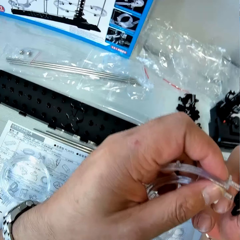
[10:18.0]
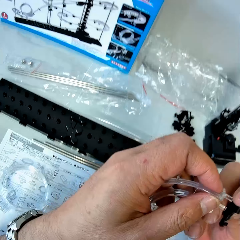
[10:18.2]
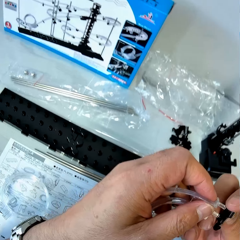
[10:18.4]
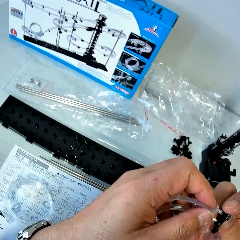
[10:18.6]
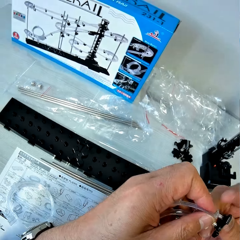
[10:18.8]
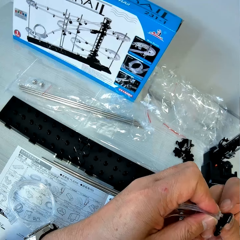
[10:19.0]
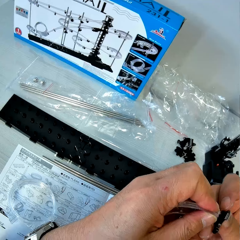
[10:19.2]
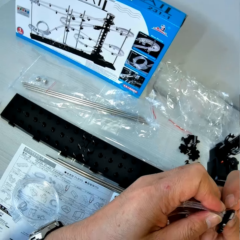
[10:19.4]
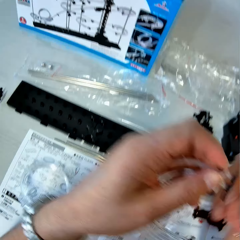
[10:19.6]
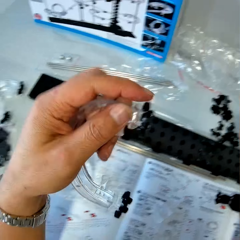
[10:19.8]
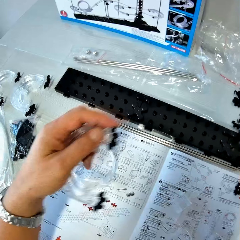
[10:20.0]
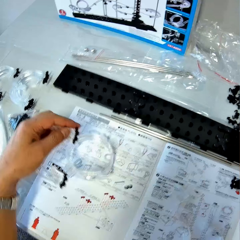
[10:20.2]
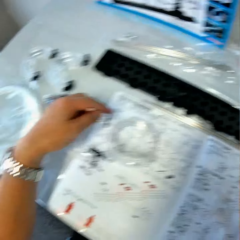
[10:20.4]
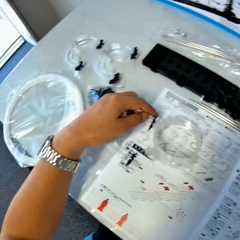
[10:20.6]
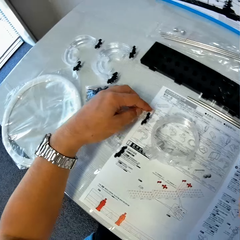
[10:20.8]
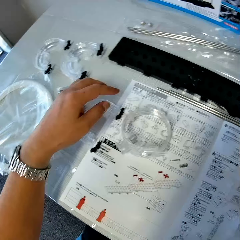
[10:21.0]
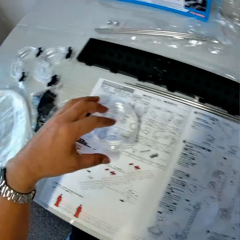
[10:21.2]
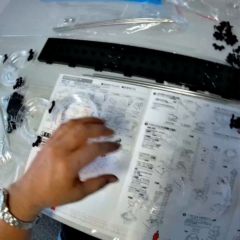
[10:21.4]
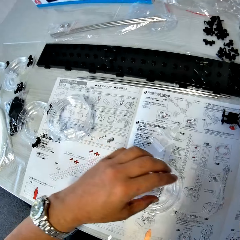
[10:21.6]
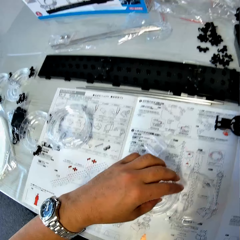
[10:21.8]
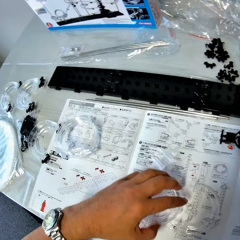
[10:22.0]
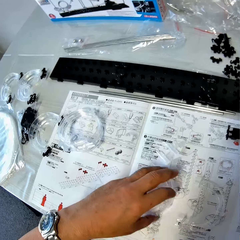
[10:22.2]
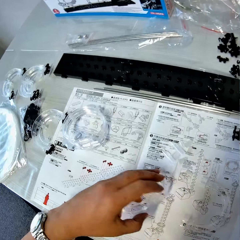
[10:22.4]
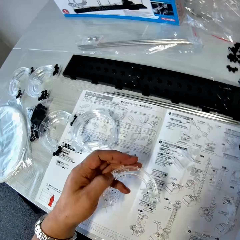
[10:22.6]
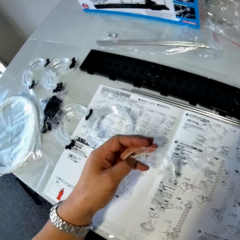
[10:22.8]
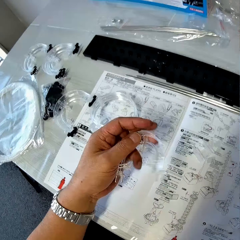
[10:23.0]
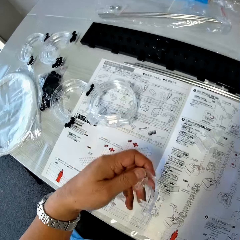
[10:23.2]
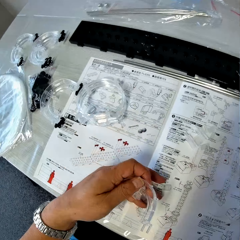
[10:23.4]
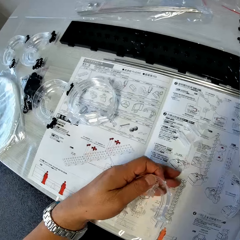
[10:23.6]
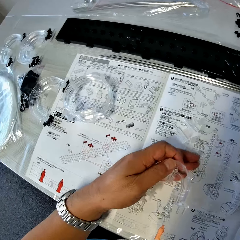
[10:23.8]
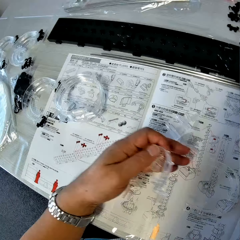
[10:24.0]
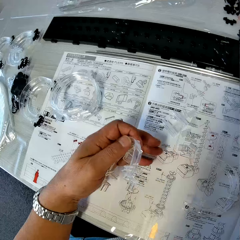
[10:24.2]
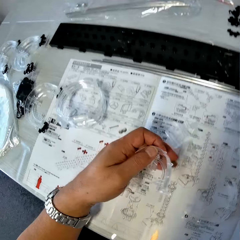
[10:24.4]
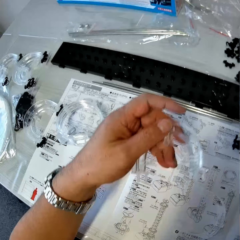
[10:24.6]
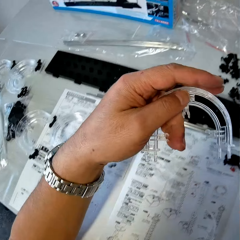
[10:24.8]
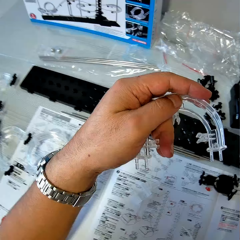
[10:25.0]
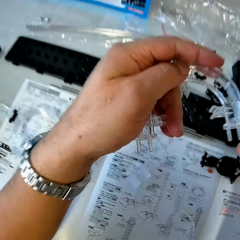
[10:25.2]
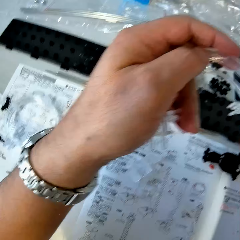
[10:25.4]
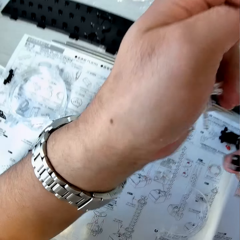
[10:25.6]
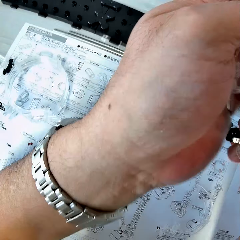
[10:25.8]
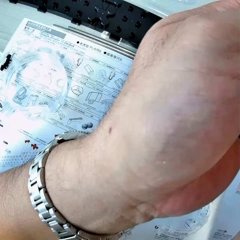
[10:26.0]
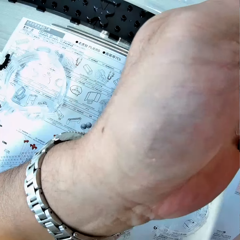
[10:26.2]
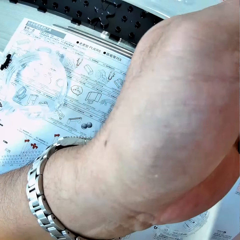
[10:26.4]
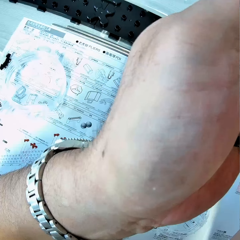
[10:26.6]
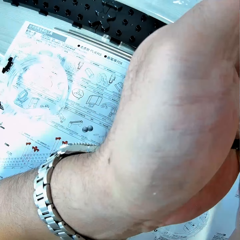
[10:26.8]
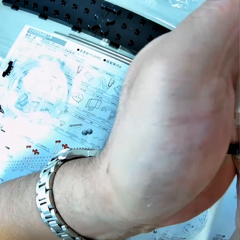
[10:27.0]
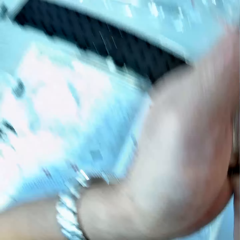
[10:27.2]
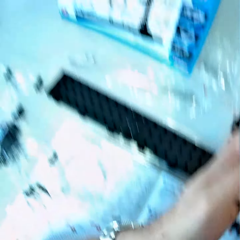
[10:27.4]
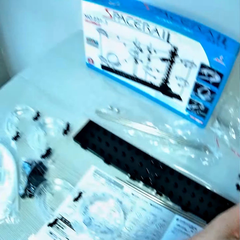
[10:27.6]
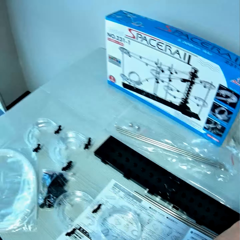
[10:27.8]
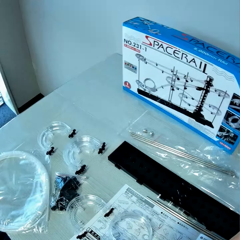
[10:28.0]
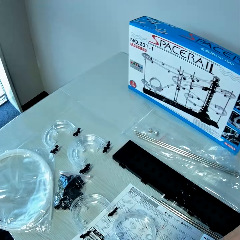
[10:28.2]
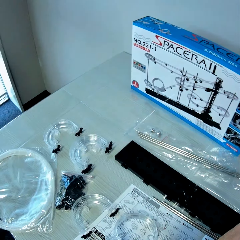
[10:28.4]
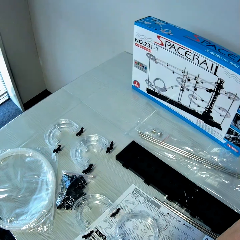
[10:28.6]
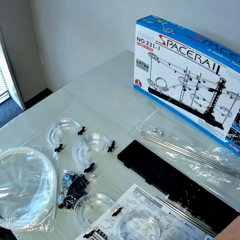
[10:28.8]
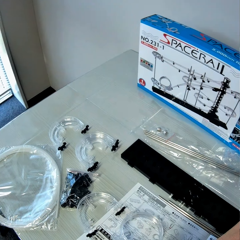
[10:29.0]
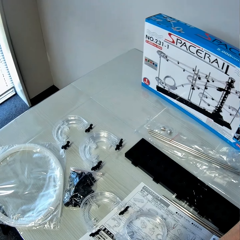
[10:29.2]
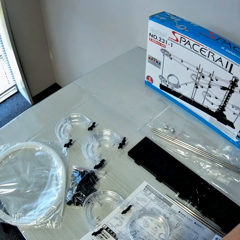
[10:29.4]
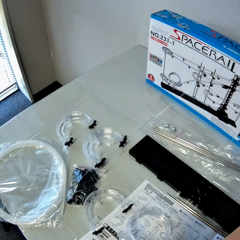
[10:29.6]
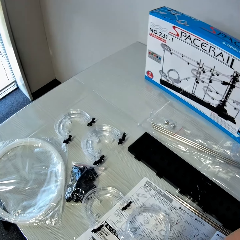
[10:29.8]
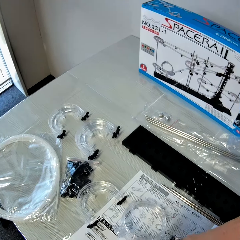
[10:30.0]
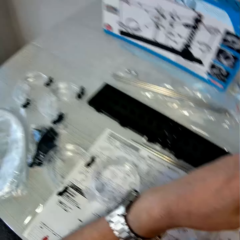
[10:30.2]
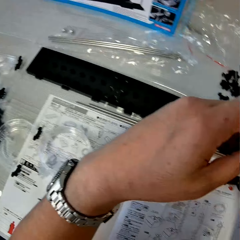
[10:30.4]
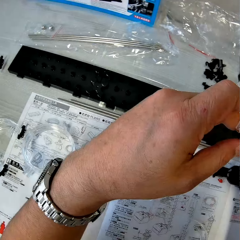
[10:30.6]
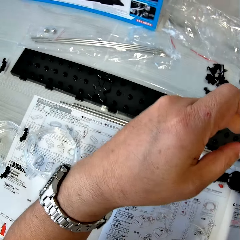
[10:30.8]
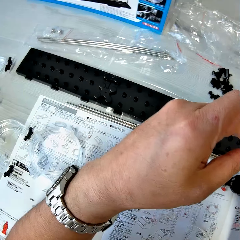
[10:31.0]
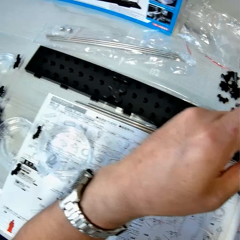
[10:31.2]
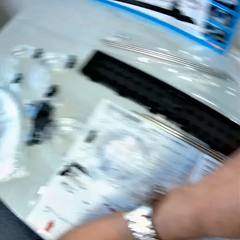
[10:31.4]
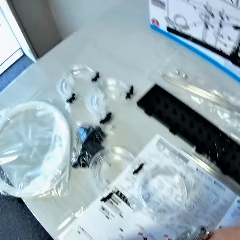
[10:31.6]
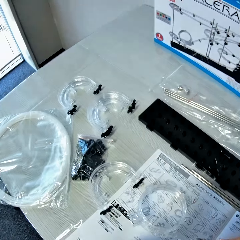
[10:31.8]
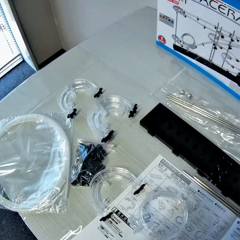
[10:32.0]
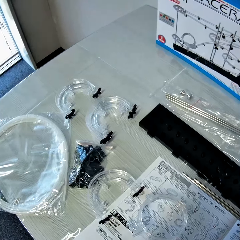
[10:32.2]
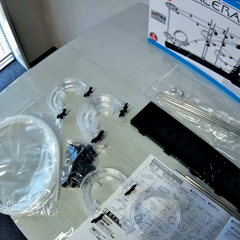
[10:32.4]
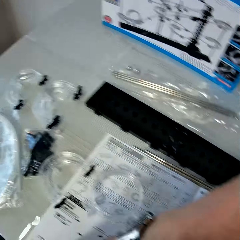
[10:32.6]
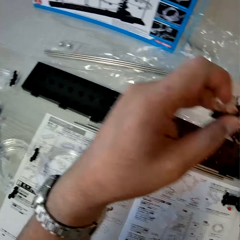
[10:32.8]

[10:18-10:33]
The camera wearer fixes the rail stand on the corner part. He picks up a rail stand from the table with his right hand. He drops the corner part with rail stands on the table. He picks up a corner part from the table with his left hand. He moves some pieces of space rail on the table with his left hand. He fixes the rail stand on the corner part. He looks around the table.

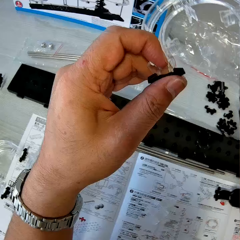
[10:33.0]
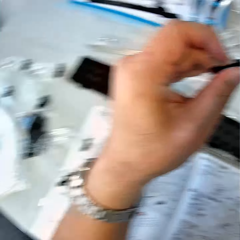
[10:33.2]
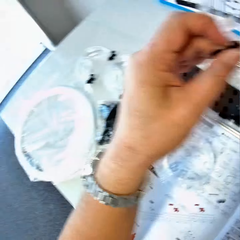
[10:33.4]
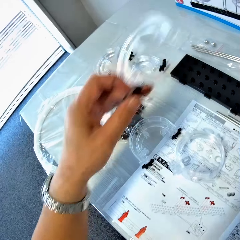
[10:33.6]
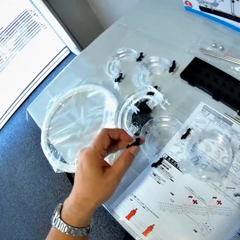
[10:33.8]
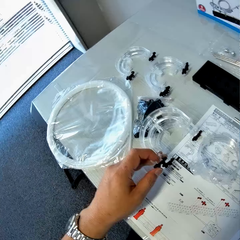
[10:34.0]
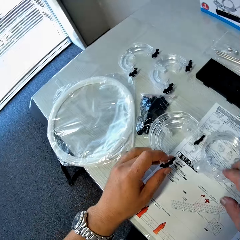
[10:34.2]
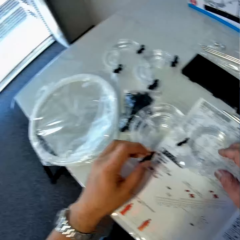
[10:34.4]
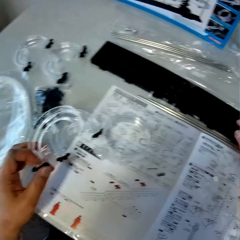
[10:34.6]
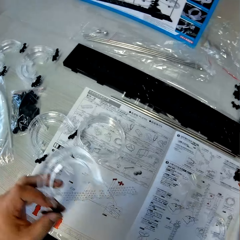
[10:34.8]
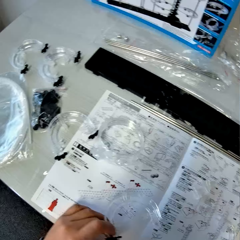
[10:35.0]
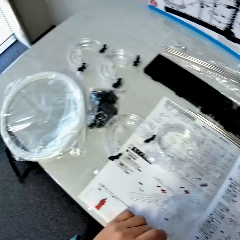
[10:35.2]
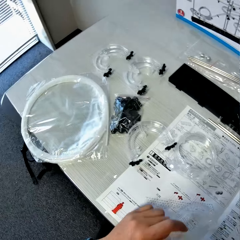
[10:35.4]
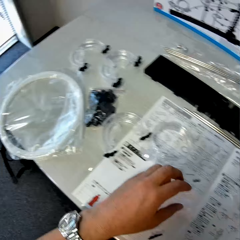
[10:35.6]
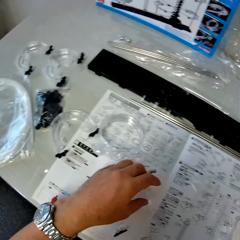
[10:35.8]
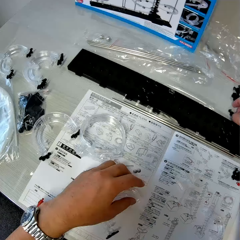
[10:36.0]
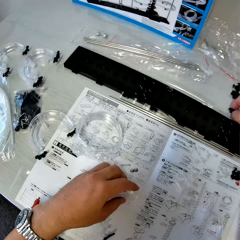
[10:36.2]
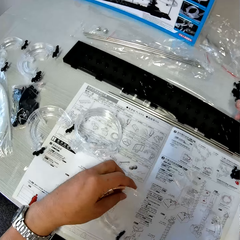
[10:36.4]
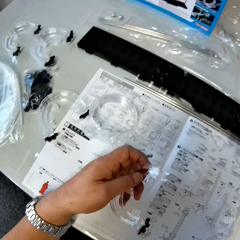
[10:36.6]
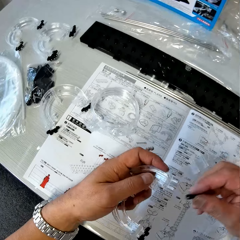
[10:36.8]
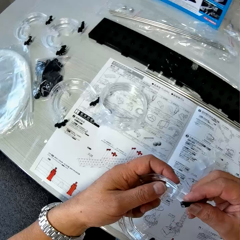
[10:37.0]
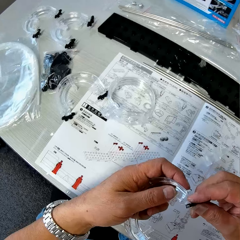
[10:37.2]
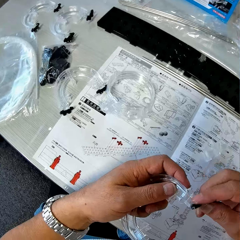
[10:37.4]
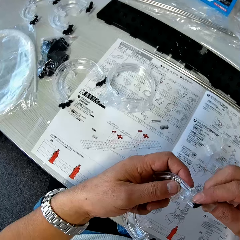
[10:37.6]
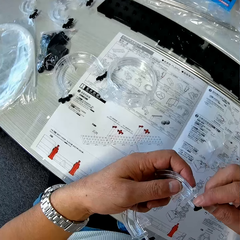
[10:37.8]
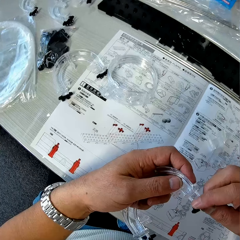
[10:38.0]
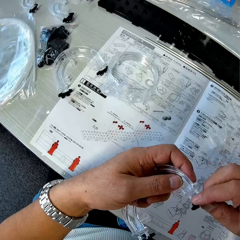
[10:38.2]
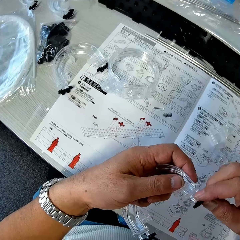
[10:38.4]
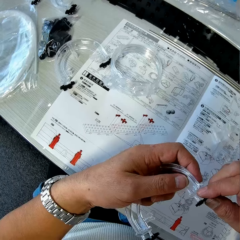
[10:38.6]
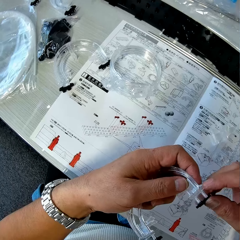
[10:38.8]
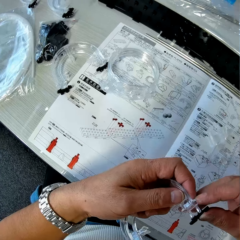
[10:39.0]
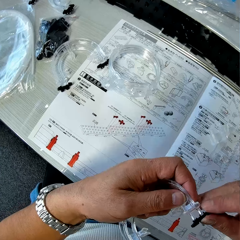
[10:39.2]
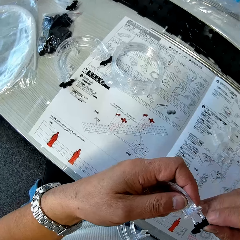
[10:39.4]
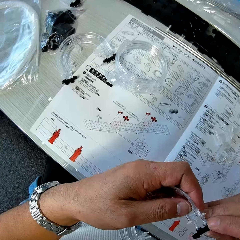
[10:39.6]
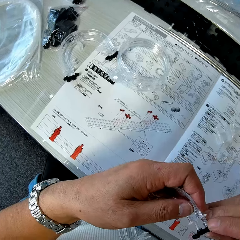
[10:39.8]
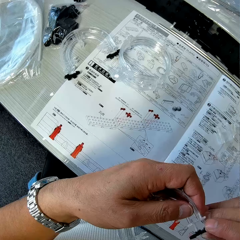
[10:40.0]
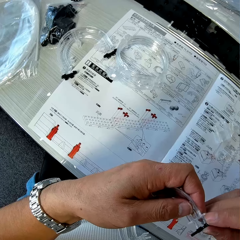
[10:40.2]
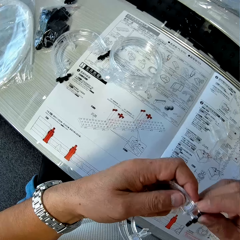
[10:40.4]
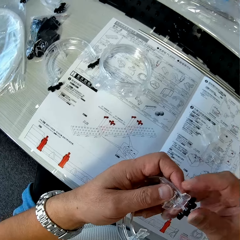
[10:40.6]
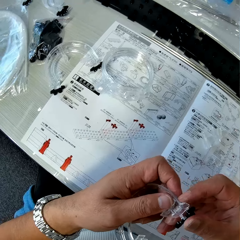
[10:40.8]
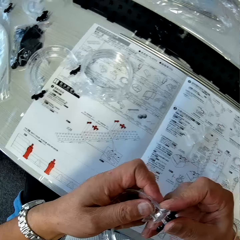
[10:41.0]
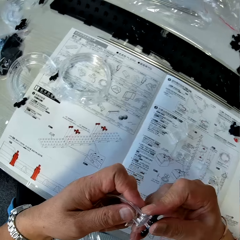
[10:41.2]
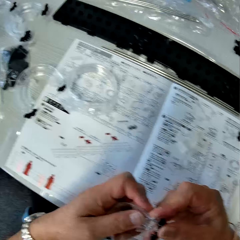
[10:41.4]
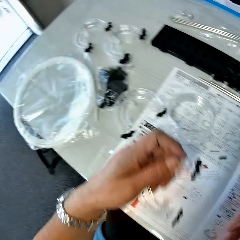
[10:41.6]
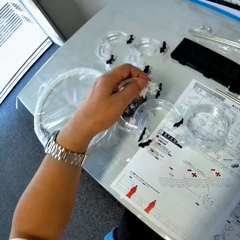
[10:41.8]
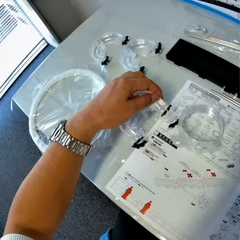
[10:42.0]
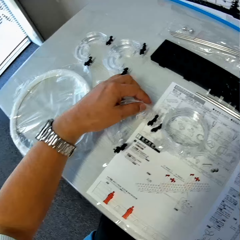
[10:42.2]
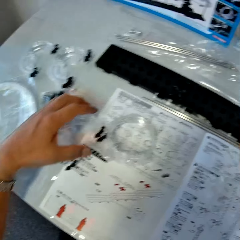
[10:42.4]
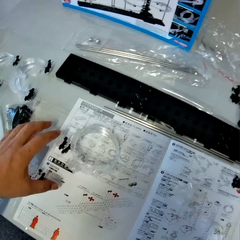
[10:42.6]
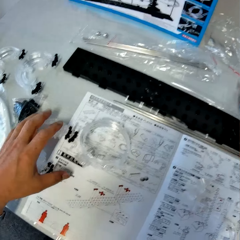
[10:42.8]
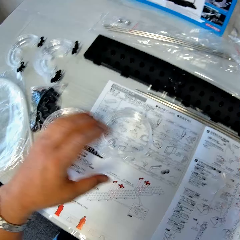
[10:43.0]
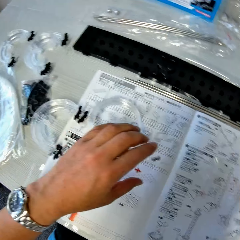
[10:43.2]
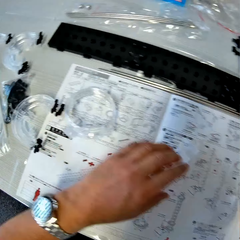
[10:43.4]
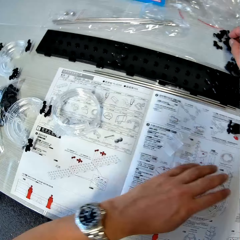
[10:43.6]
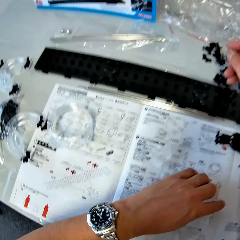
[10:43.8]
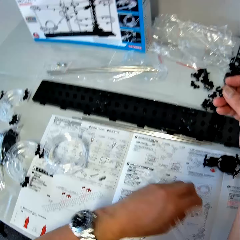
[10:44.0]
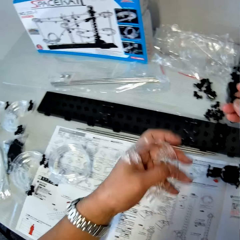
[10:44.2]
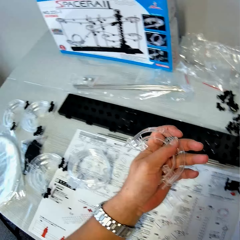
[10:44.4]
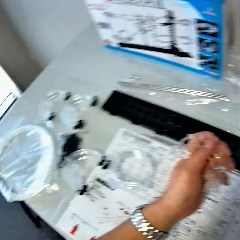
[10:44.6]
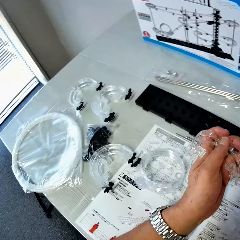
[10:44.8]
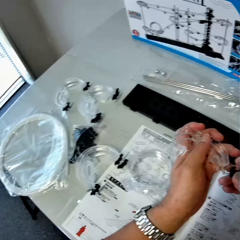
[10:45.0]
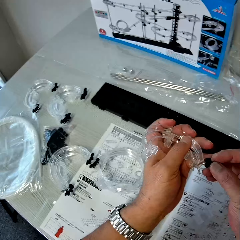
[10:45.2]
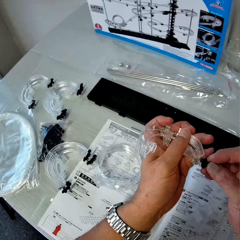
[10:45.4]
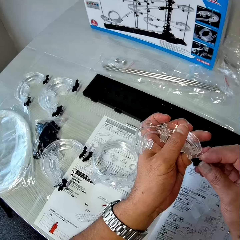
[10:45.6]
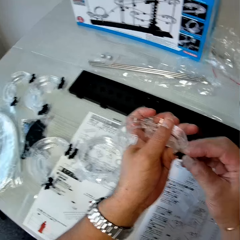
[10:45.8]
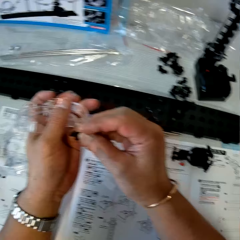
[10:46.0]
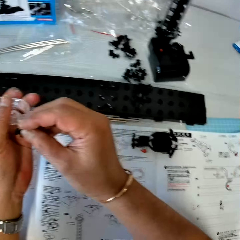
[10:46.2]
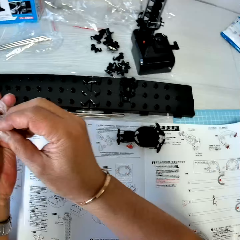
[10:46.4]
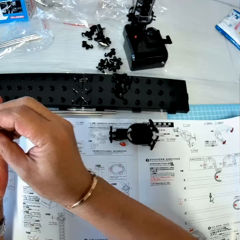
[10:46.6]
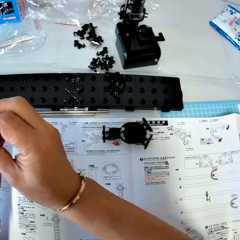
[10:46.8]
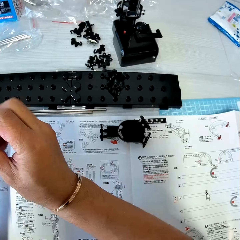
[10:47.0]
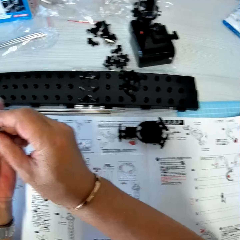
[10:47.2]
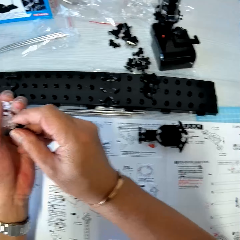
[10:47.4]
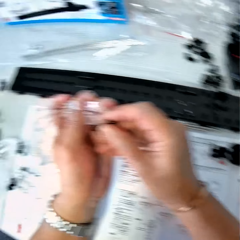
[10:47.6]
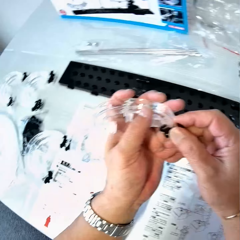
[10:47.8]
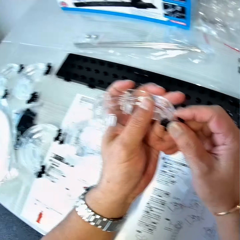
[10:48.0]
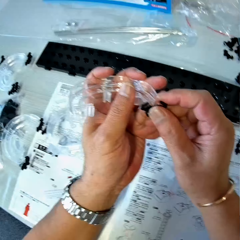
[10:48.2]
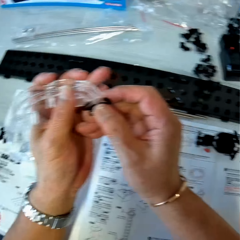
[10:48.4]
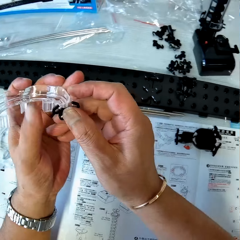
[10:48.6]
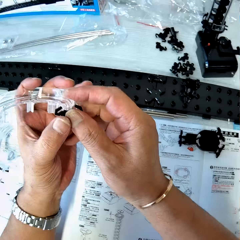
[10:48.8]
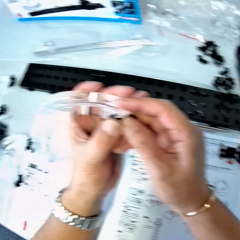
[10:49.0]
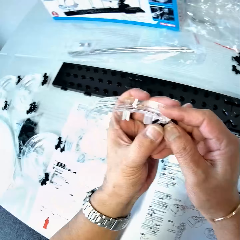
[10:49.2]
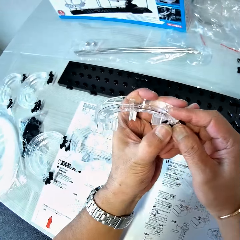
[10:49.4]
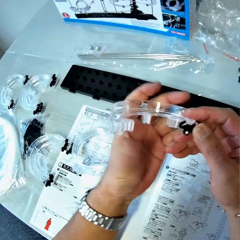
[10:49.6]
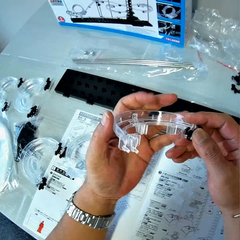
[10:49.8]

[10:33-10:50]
The camera wearer drops the corner part with rail stands on the table. He picks up a corner part from the table with his left hand. He picks up a rail stand from the table with his right hand. He fixes the rail stand on the corner part. He drops the corner part with rail stands on the table. He shifts the corner parts on the table with his left hand. He picks up a rail stand from the table with his right hand. He picks up a corner part from the table with his left hand. He fixes the rail stand on the corner part.
